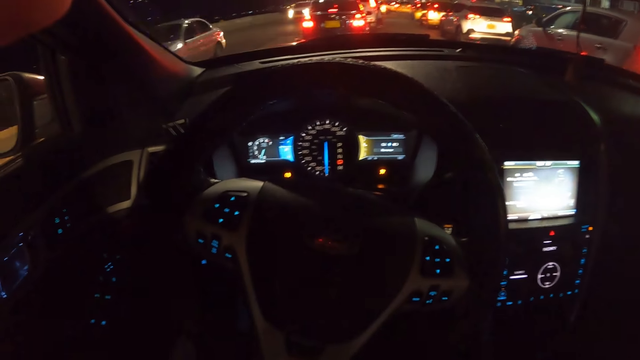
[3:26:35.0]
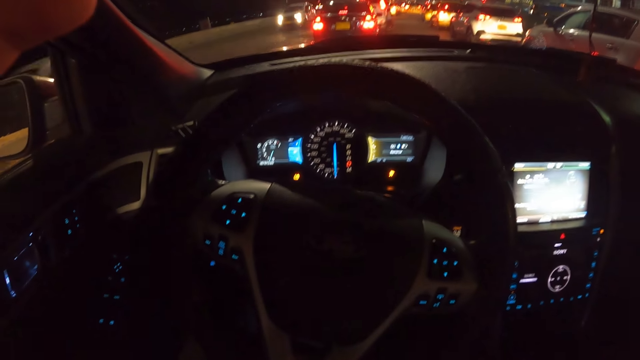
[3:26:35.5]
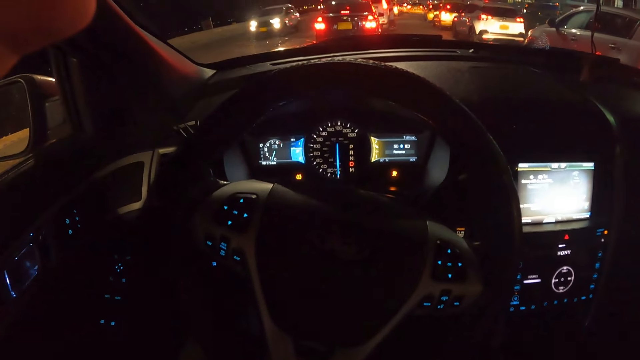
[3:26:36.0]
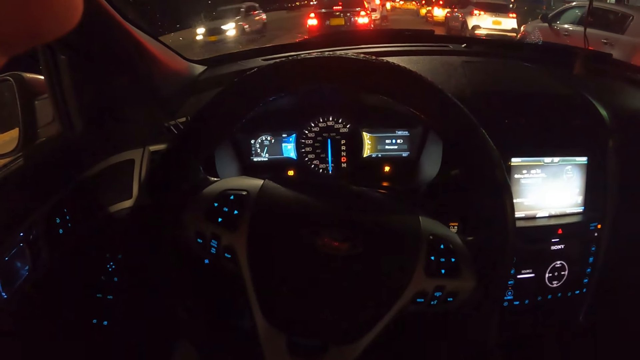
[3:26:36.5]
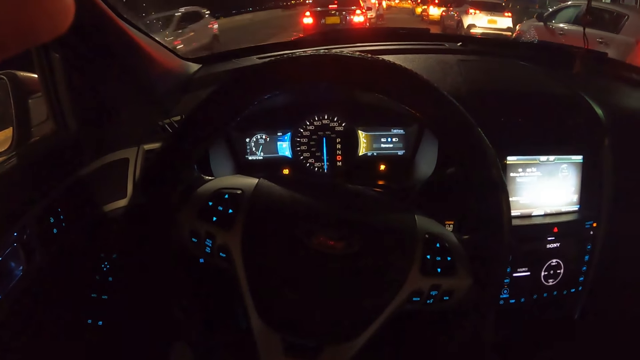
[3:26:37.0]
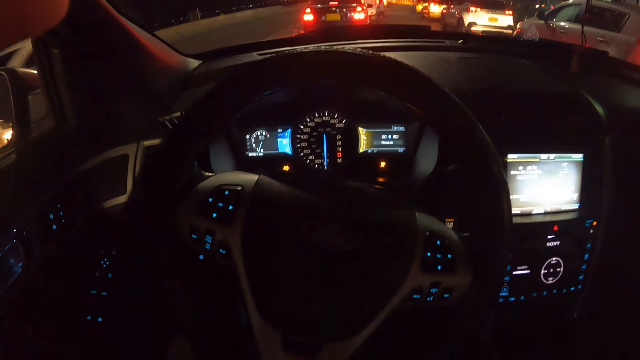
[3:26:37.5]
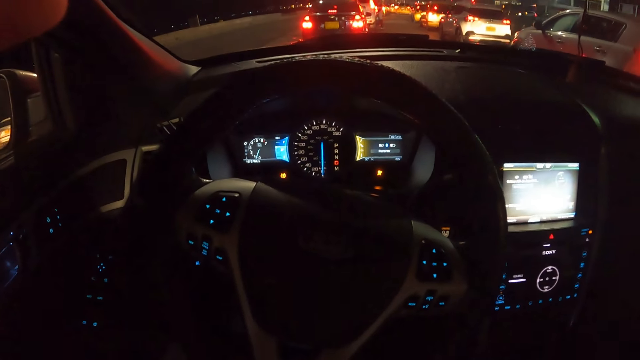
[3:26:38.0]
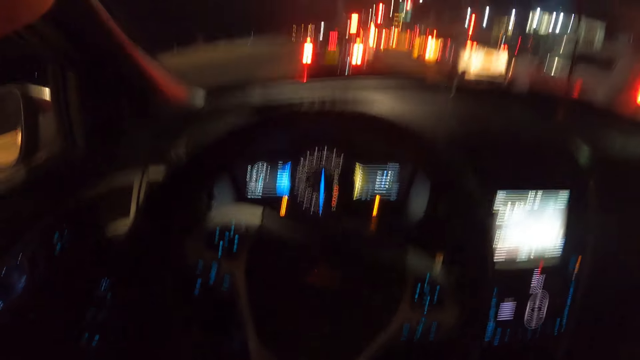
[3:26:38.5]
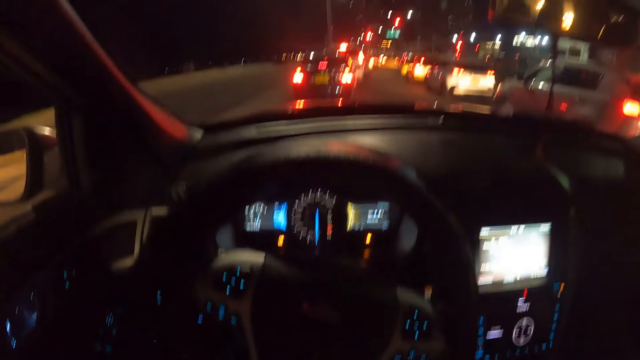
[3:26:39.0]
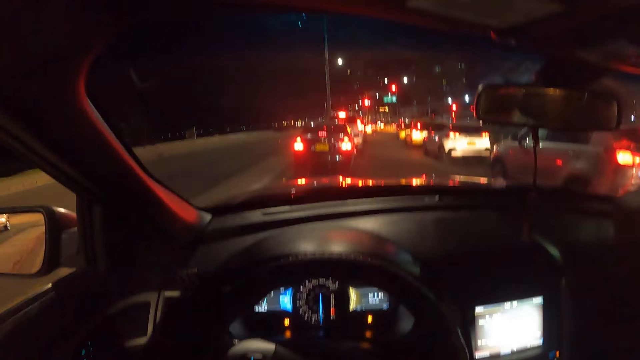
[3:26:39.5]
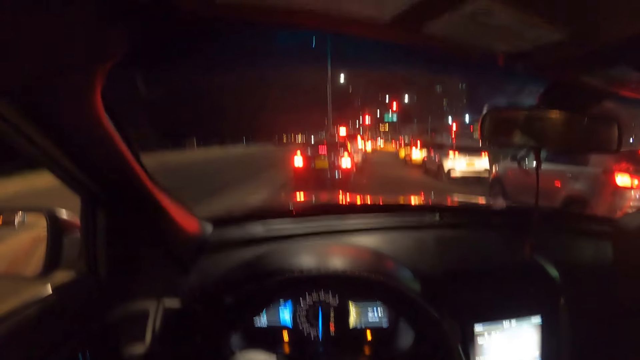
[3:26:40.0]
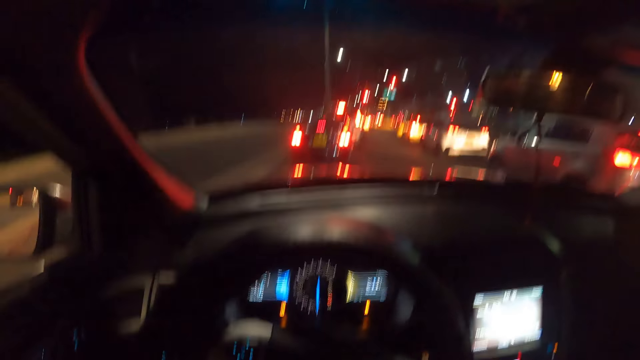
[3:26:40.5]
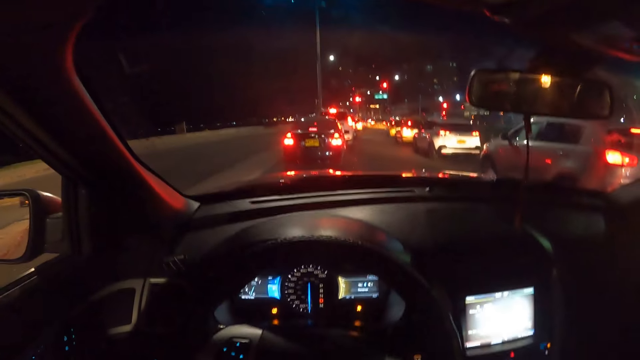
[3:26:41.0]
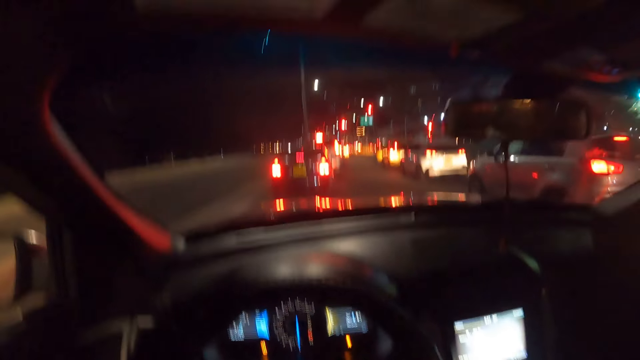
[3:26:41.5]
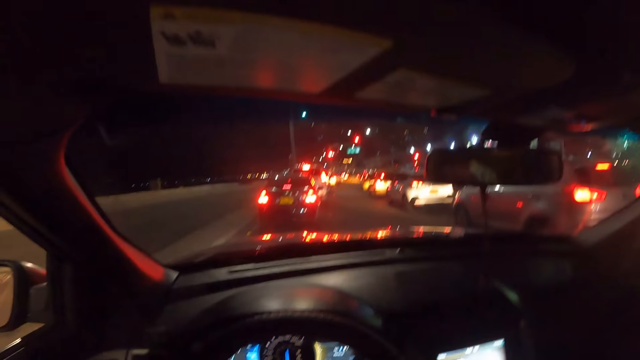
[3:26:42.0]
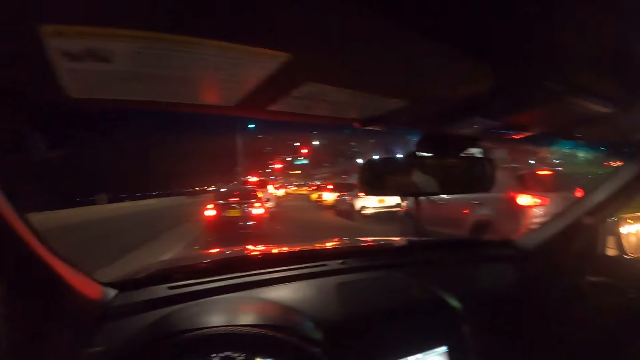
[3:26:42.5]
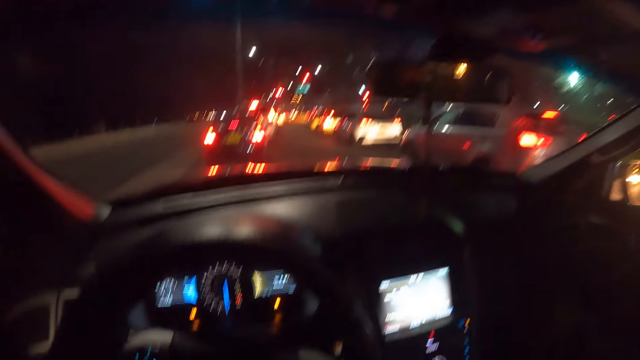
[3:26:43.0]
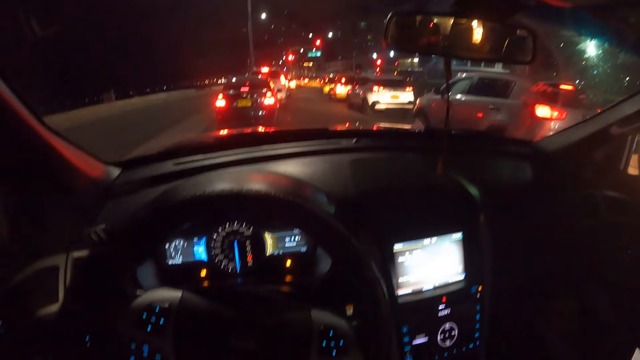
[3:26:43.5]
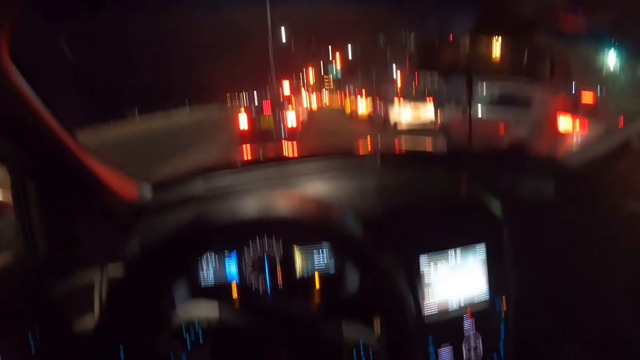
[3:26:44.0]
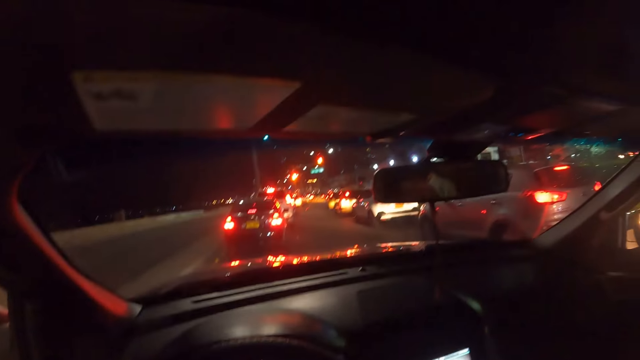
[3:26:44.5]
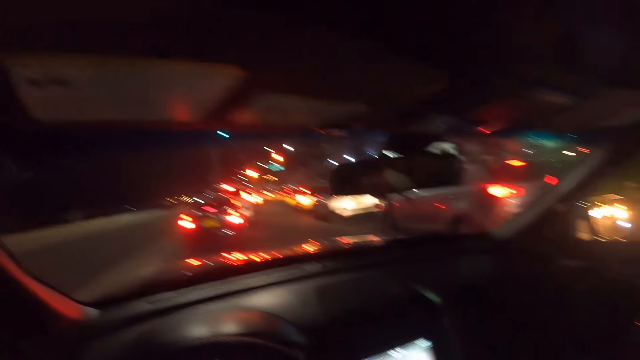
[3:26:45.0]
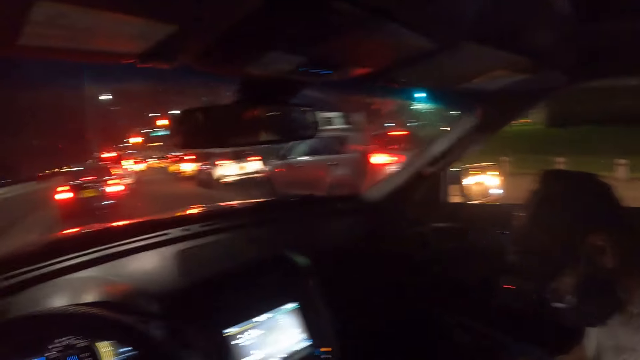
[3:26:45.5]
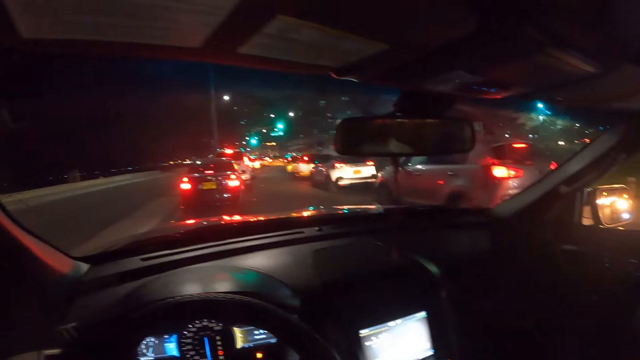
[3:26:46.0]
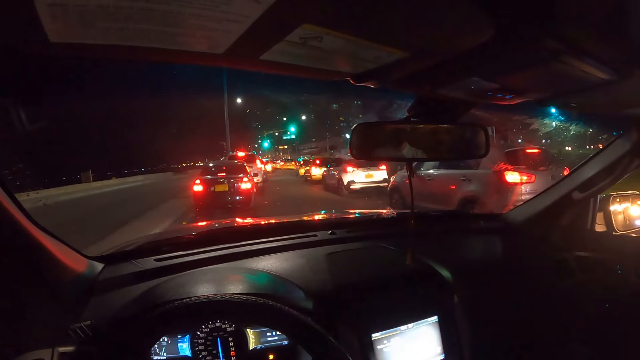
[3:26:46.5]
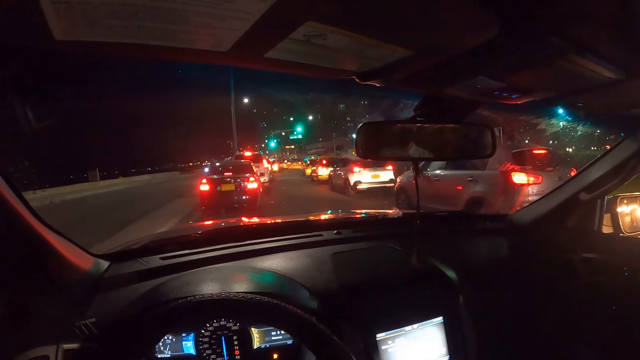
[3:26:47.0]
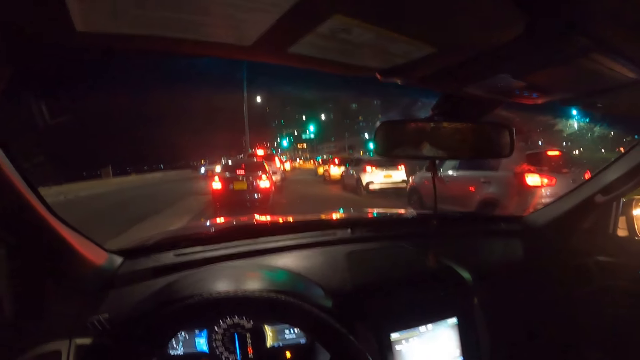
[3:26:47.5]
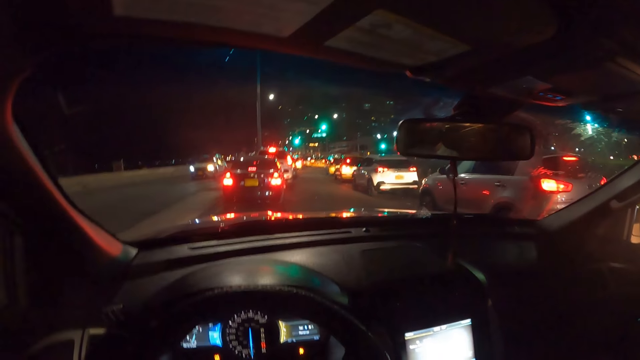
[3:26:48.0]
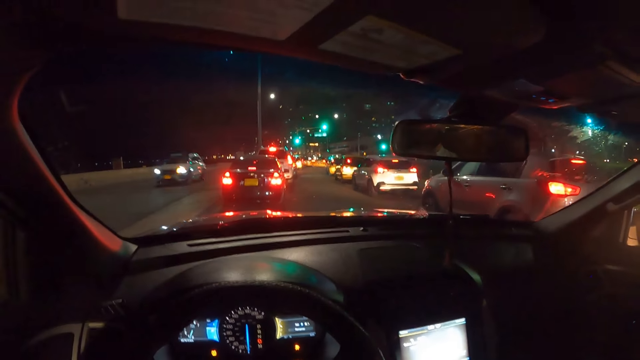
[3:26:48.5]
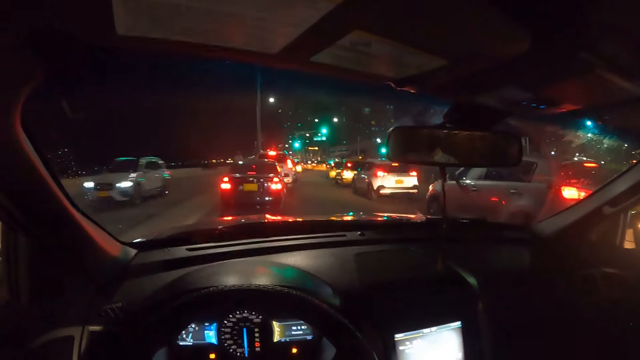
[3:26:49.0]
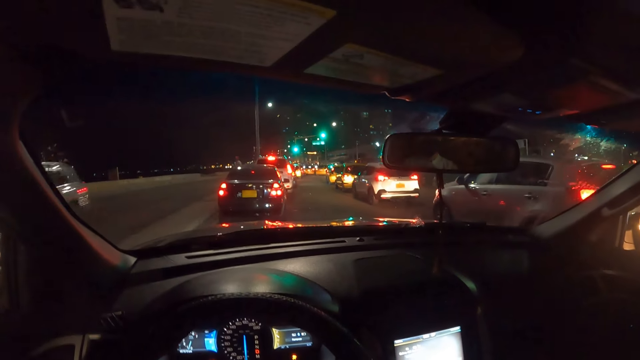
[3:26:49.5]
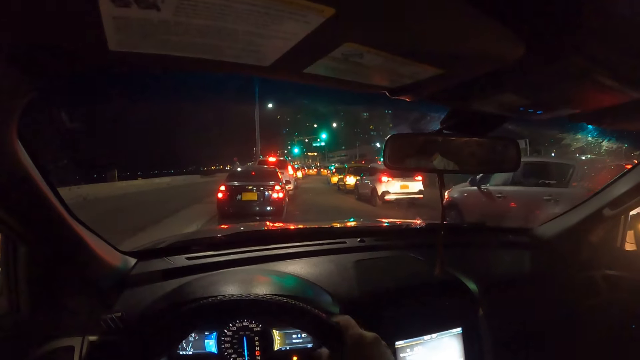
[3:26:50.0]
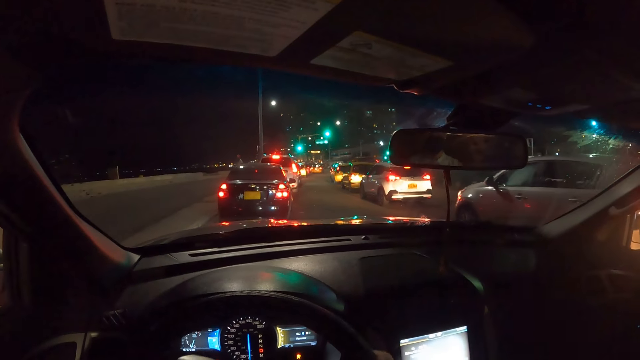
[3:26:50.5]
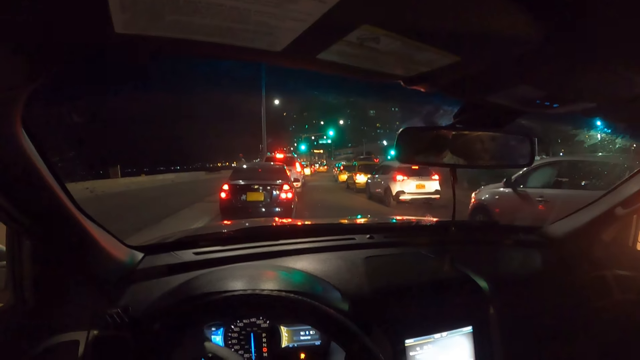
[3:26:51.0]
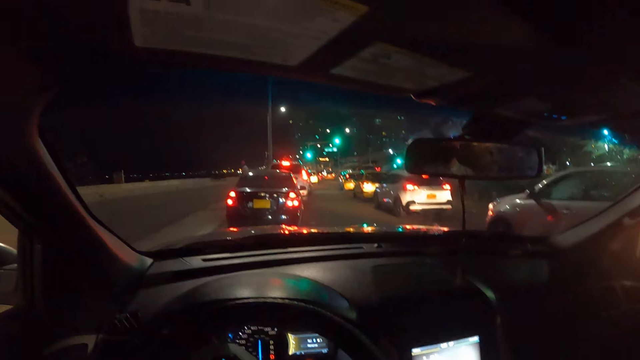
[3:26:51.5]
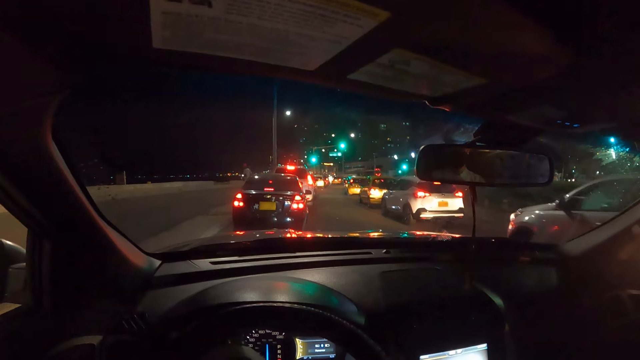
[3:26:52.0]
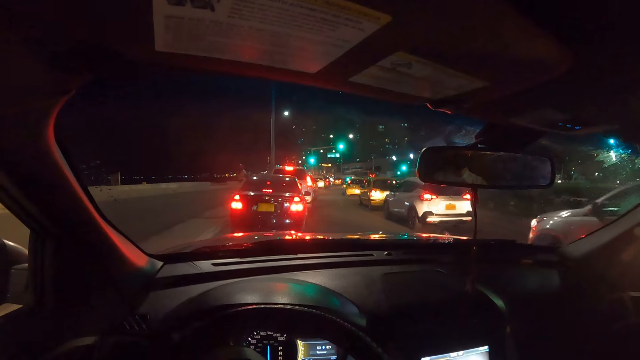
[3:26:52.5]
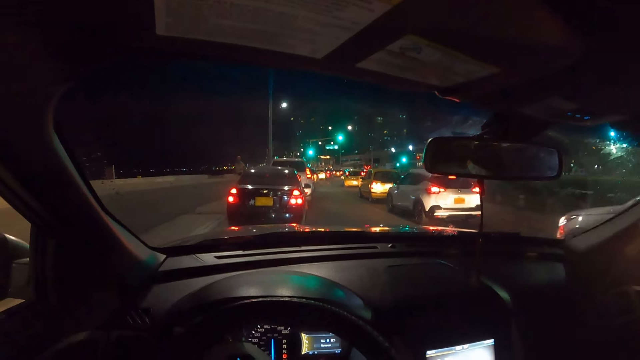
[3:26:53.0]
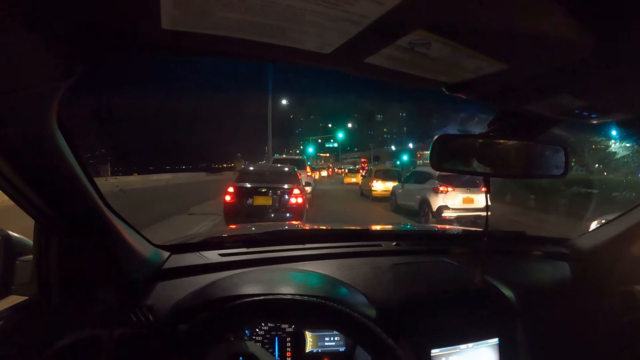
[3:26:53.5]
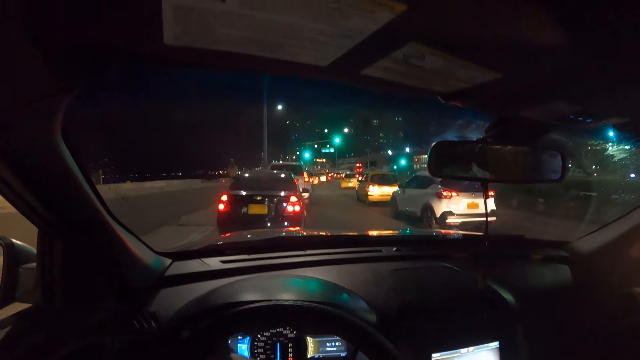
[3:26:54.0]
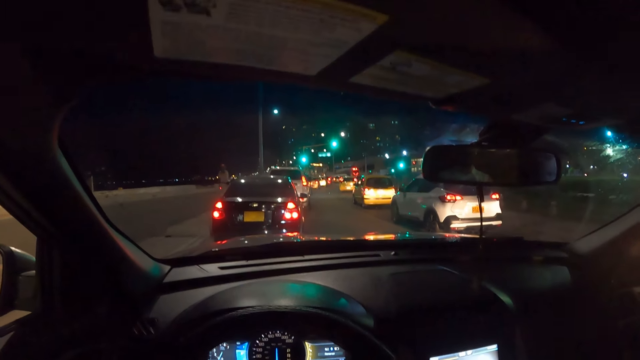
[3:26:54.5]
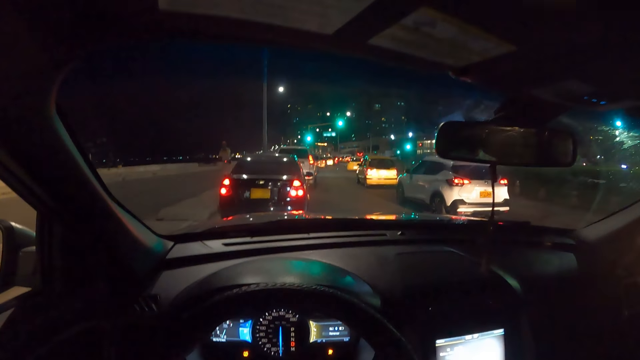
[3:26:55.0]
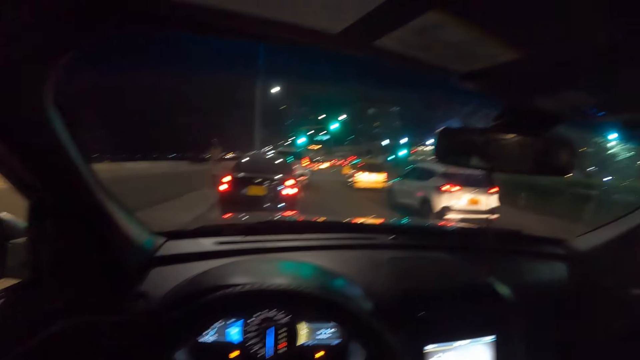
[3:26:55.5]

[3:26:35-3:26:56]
The camera wearer looks around. They drive the car on the road with the car steering in both hands.
